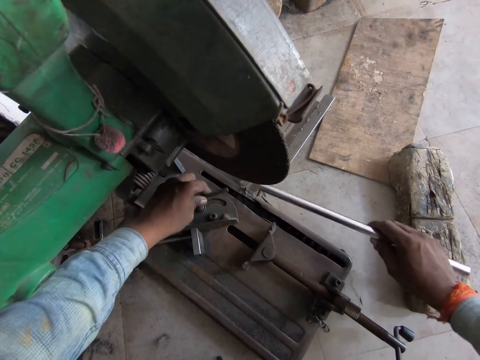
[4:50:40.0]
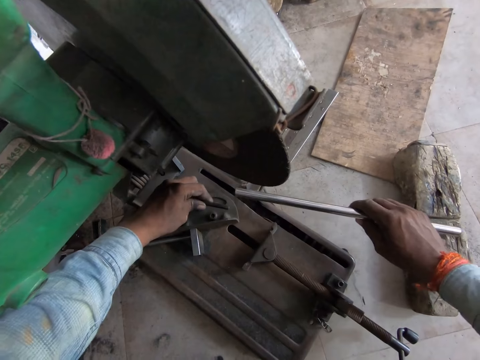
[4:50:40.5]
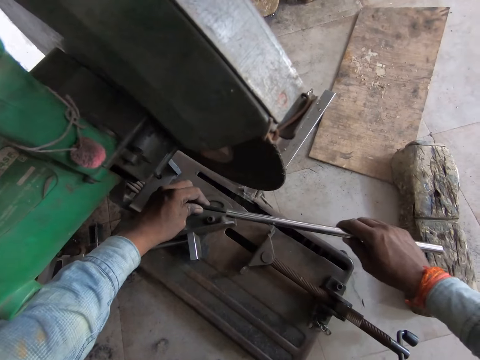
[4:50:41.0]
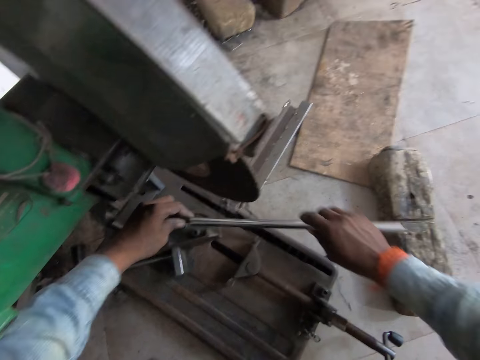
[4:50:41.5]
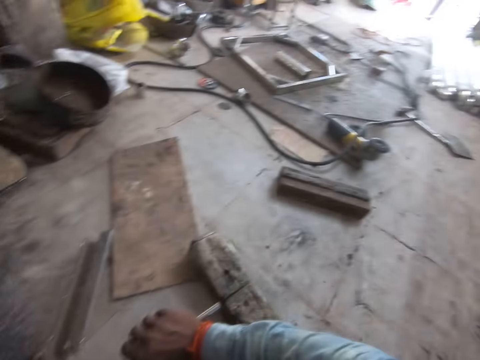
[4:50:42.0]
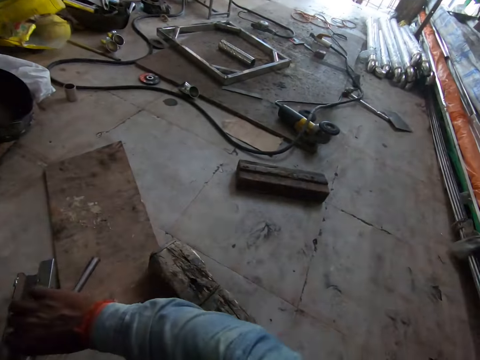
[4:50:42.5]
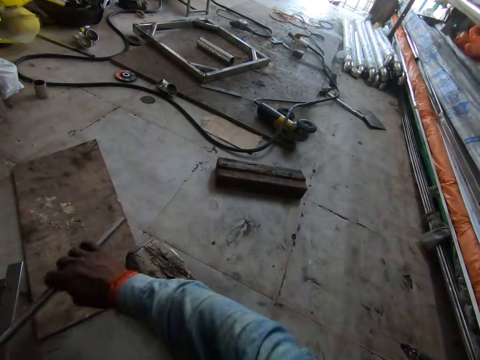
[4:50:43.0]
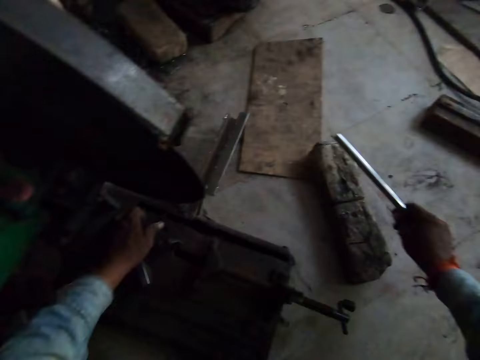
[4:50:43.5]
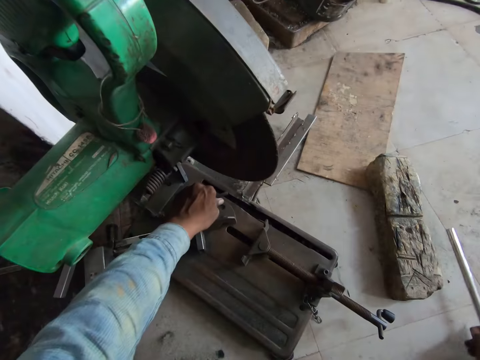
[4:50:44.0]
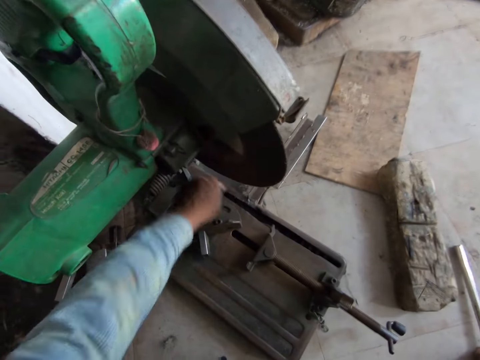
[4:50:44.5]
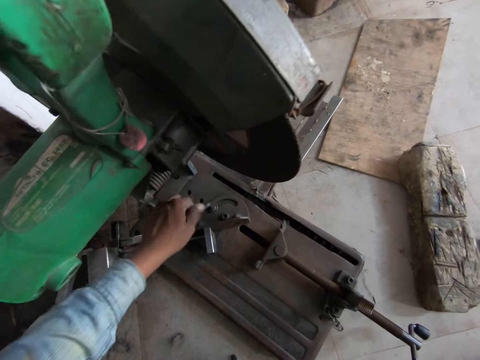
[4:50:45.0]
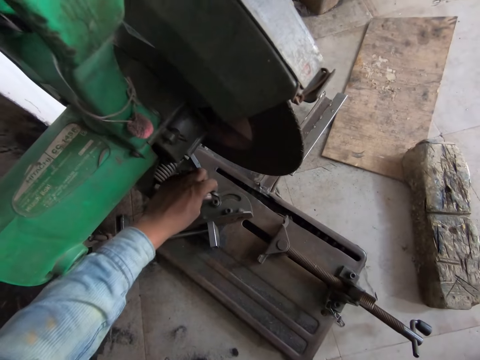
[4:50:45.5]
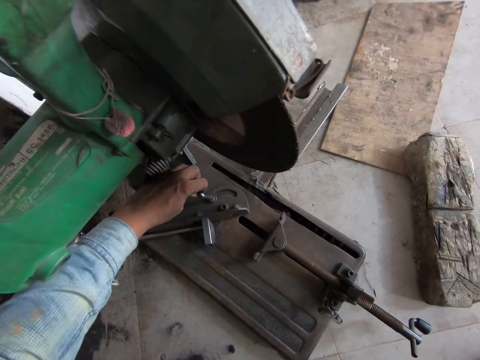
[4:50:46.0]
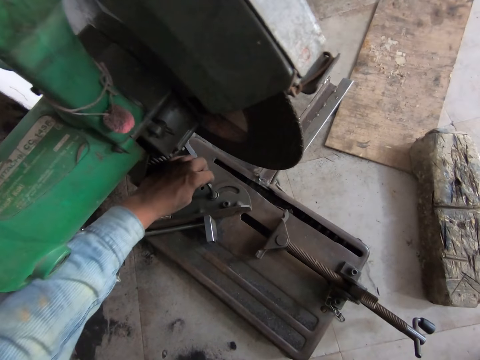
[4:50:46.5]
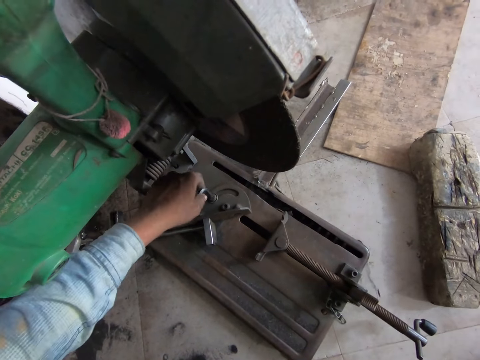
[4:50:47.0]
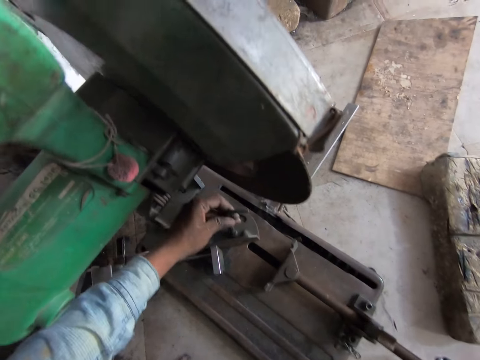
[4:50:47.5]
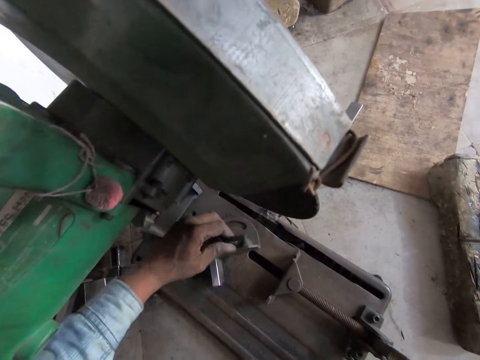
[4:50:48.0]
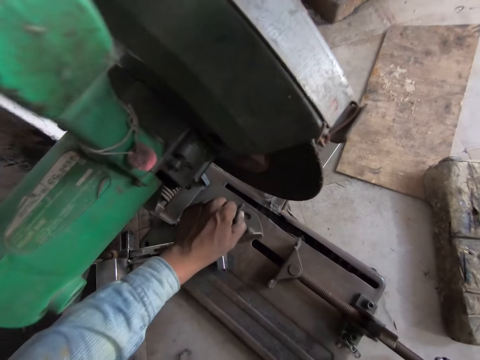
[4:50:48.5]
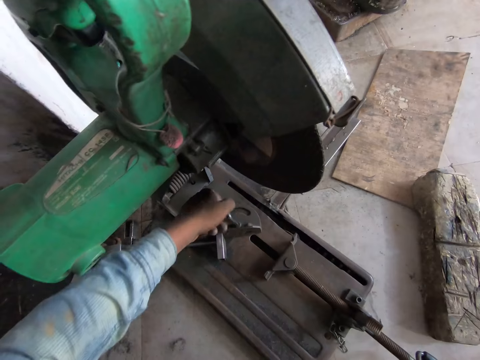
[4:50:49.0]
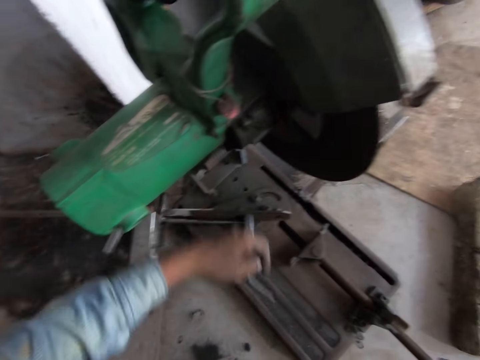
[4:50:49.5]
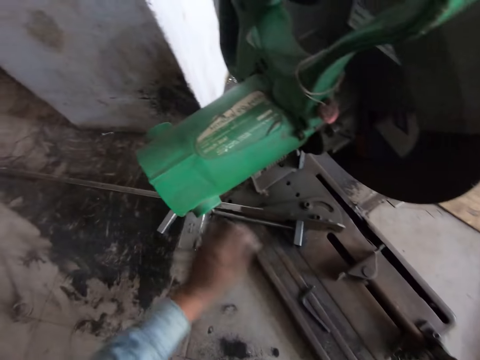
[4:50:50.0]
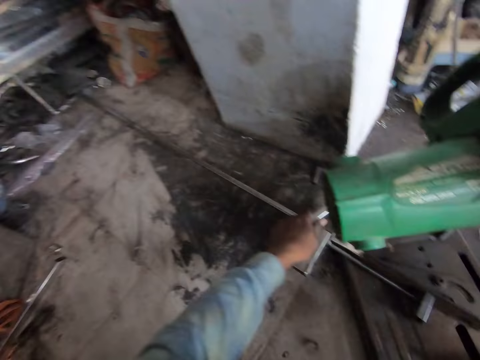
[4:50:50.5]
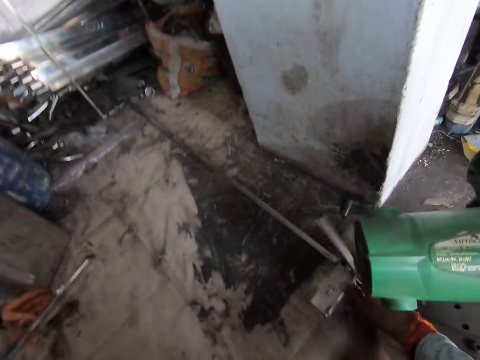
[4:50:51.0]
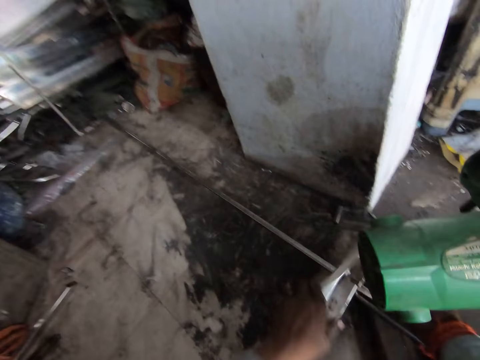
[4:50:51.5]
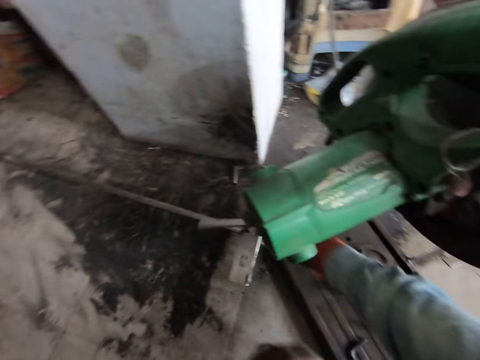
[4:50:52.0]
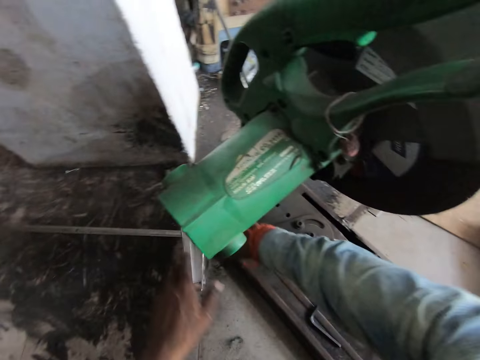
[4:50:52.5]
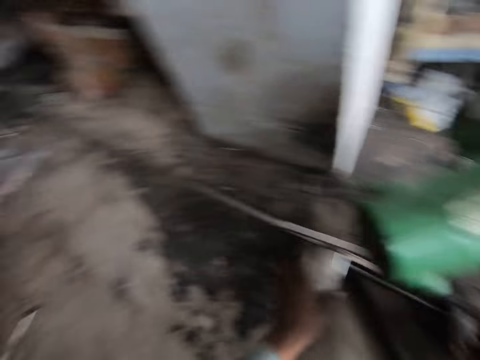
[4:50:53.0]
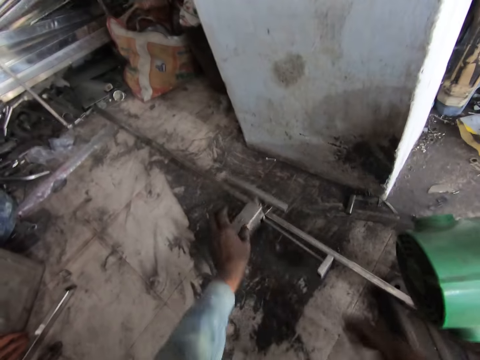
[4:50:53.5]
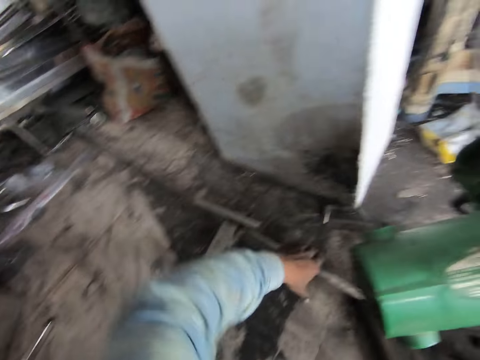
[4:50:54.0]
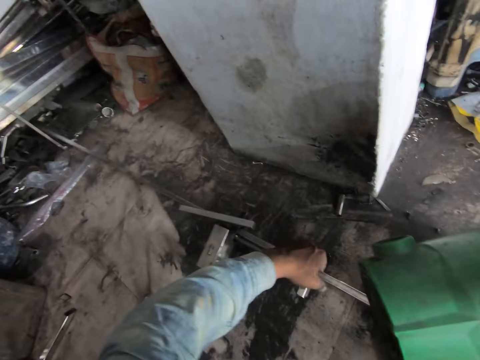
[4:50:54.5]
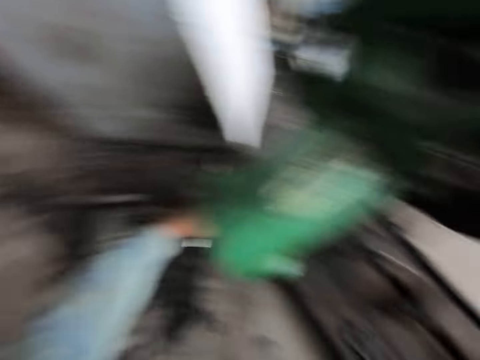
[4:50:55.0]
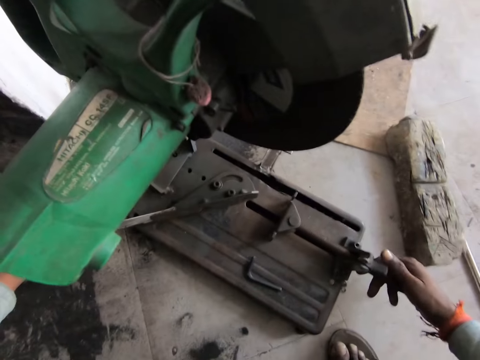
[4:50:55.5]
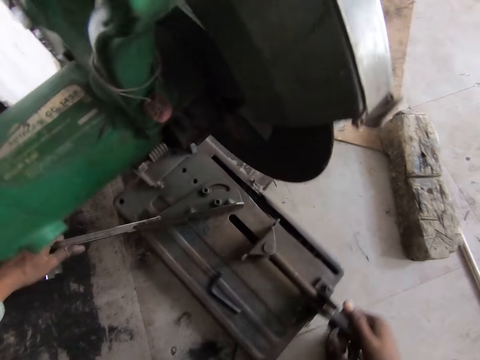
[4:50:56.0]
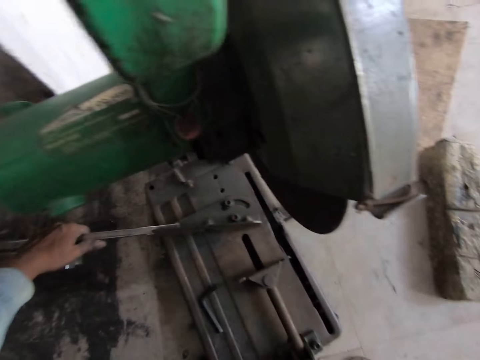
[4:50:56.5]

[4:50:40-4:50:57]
The camera wearer places the metal pole on the hex bar wrench of the cut-off saw with his right hand. He holds the metal pole with both hands. He loosens the bolt of the cut-off saw with the metal pole in both hands. He removes the metal pole from the hex bar wrench with his right hand. He loosens the bolt of the cut-off saw with the hex bar wrench in his left hand. He loosens the bolt again. He drops the hex bar wrench of the cut-off saw on the table of the cut-off saw with his left hand. He holds a lever on a support system on a metal flat bar with his left hand. He loosens the lever on the support system on the metal flat bar with both hands. He moves the support system on the metal flat bar with his left hand. He holds the metal flat bar of the cut-off saw with his left hand. He moves the metal flat bar of the cut-off saw with his left hand. He adjusts the cutter. He moves the cut-off saw on the floor with the miter handle in his right hand and his left hand on the metal flat bar.

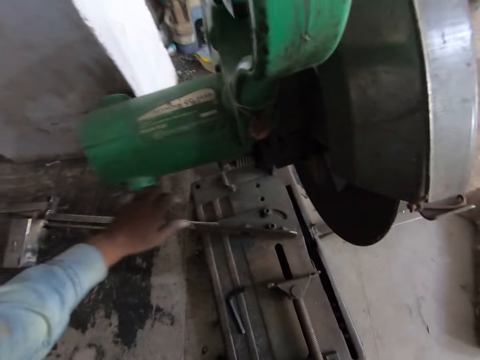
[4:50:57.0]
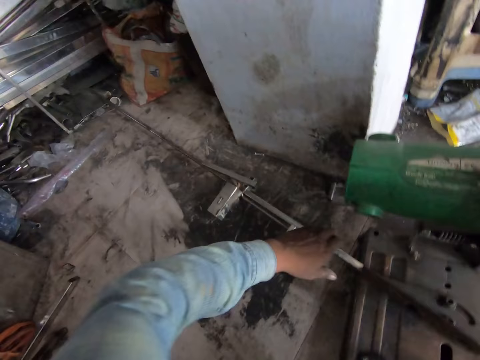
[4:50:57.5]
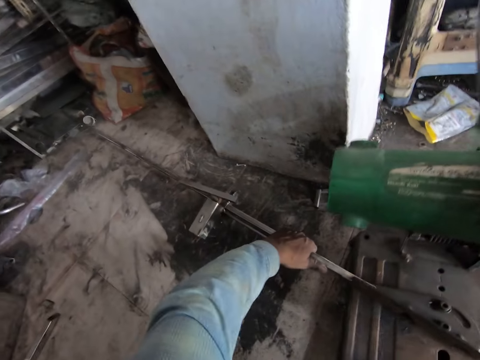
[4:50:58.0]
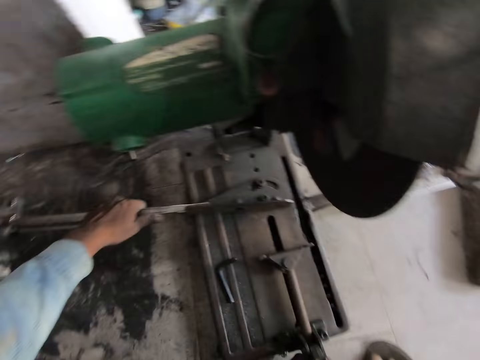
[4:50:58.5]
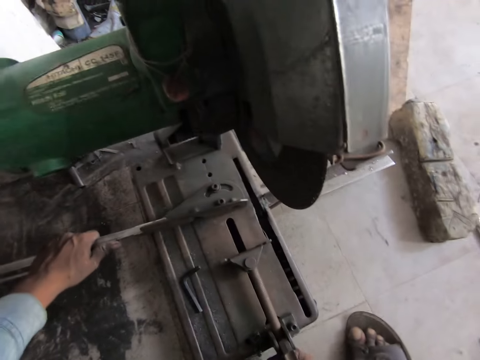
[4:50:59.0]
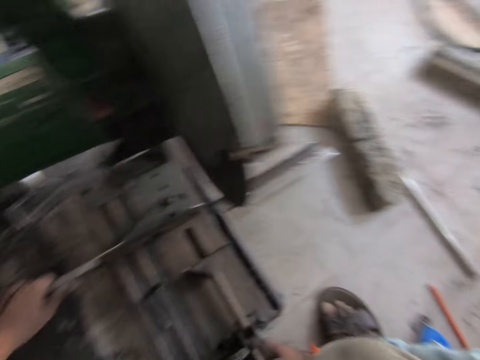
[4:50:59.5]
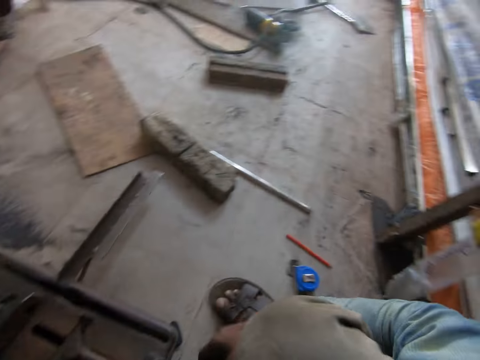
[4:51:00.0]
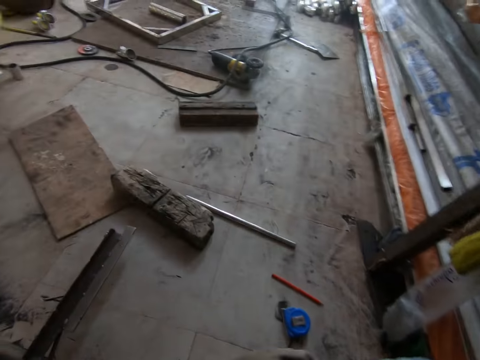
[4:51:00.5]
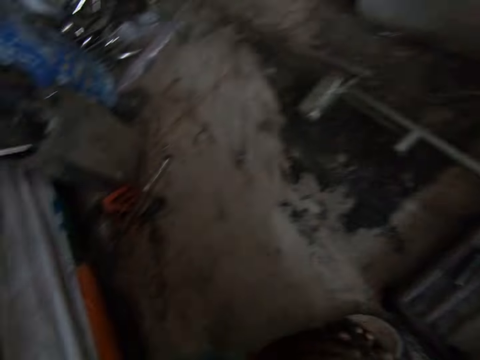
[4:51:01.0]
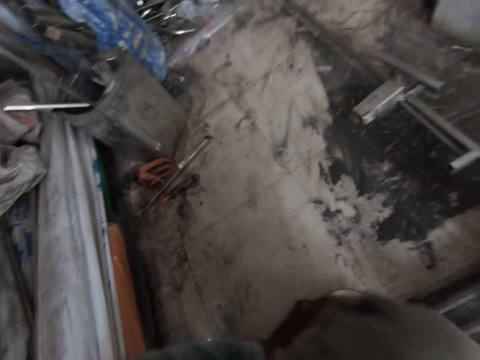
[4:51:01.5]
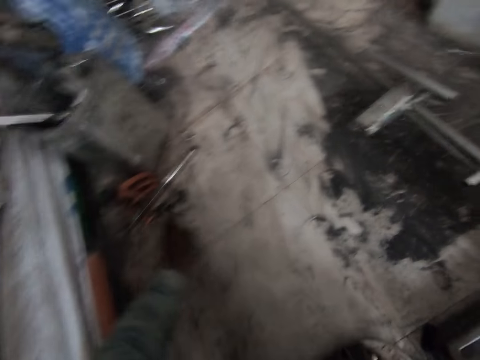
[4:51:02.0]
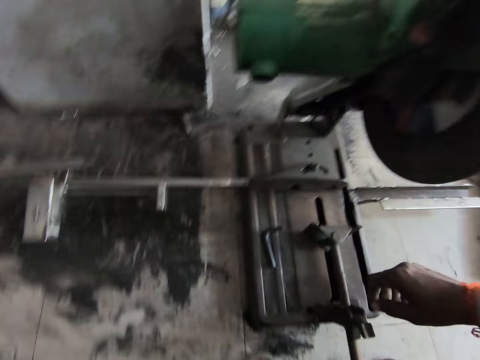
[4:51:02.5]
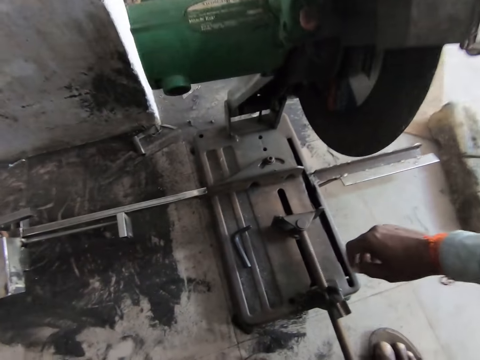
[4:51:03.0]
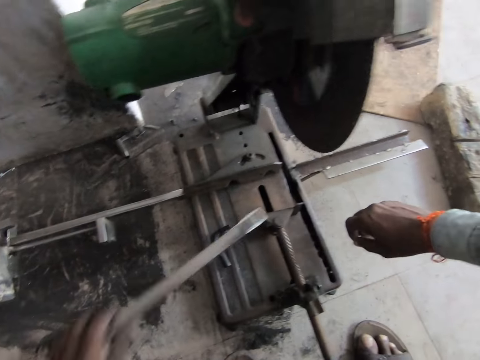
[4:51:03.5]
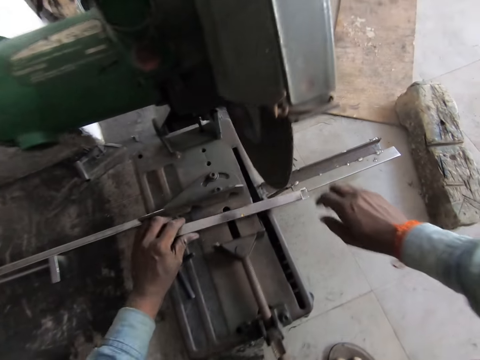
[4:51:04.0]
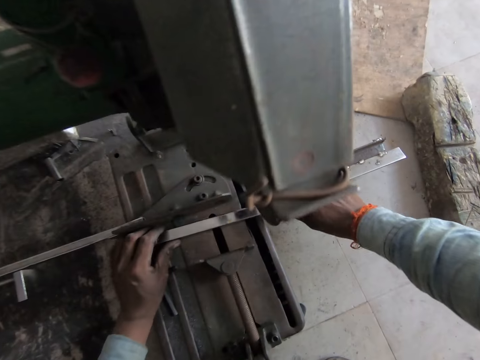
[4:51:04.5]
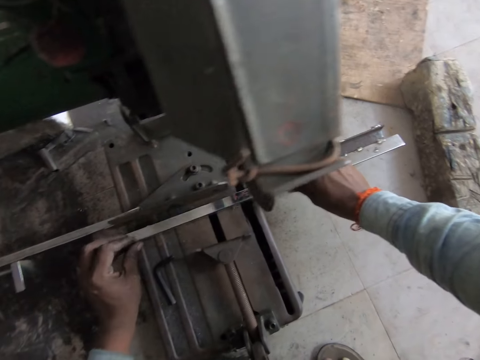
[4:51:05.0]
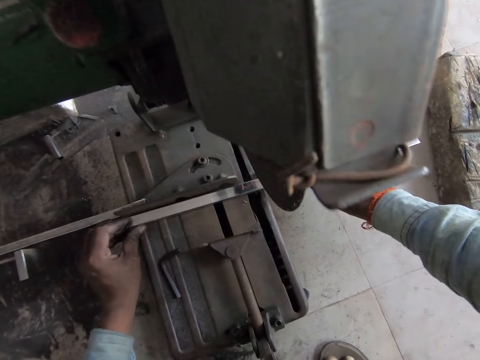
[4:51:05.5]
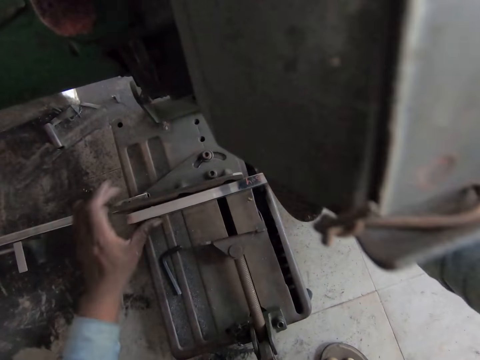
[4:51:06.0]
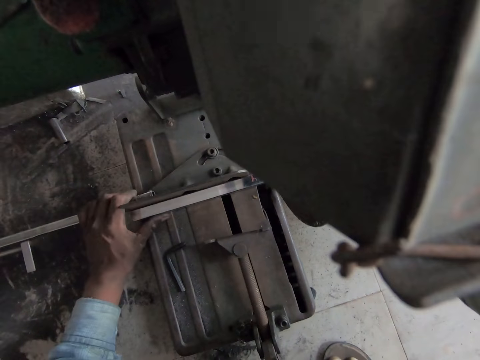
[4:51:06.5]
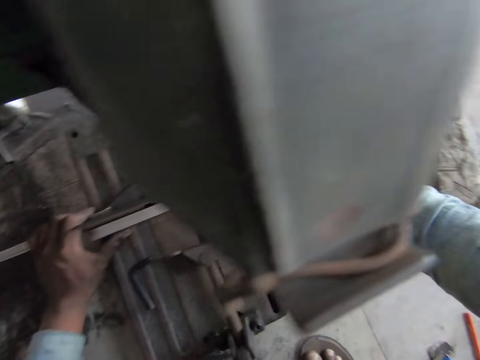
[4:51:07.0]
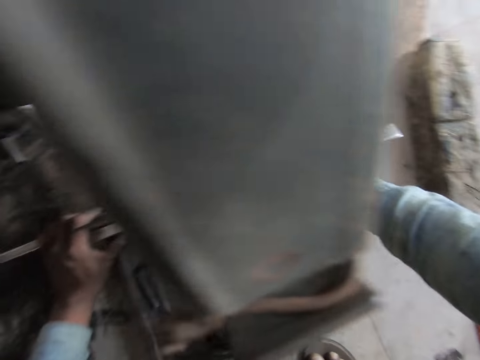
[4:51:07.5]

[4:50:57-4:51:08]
The camera wearer holds the metal flat bar of the cut-off saw with his left hand. He moves the cut-off saw on the floor with the miter handle in his right hand and his left hand on the metal flat bar. He takes the metal piece. He touches the metal flat bar on the floor with his left hand. He places the metal flat bar on the table of the cut-off saw at the metal holder with his left hand. He adjusts the metal flat bar on the table of the cut-off saw with both hands.
